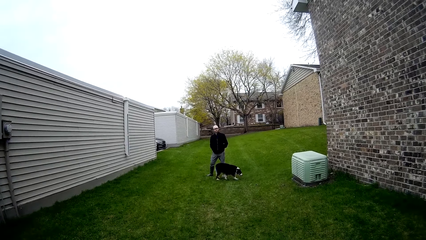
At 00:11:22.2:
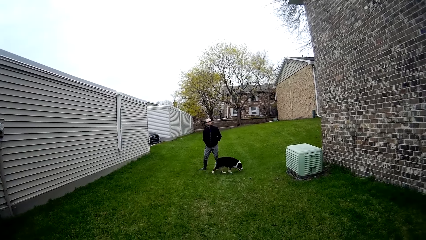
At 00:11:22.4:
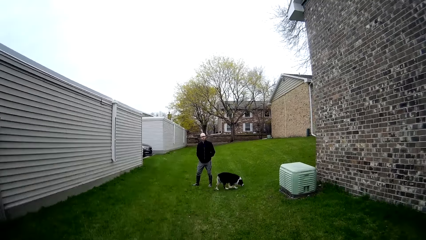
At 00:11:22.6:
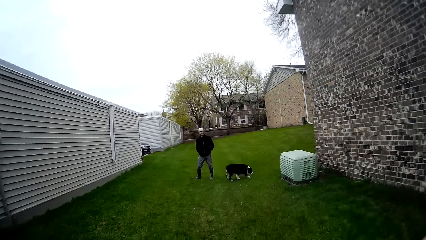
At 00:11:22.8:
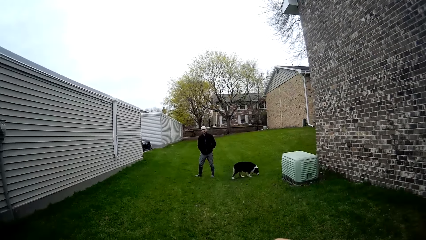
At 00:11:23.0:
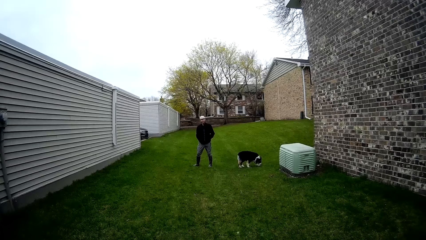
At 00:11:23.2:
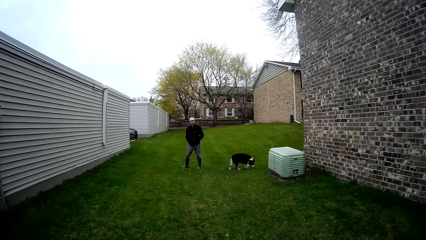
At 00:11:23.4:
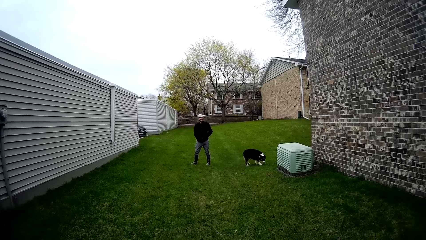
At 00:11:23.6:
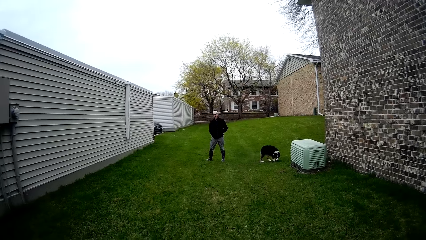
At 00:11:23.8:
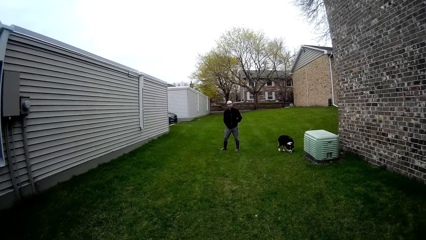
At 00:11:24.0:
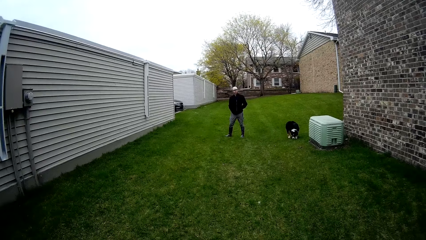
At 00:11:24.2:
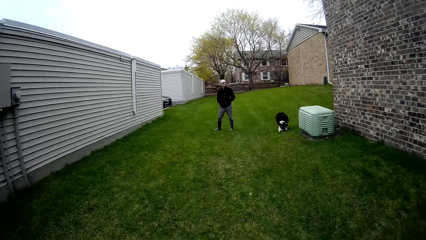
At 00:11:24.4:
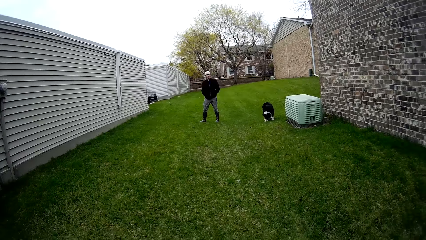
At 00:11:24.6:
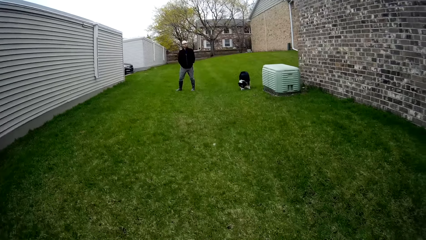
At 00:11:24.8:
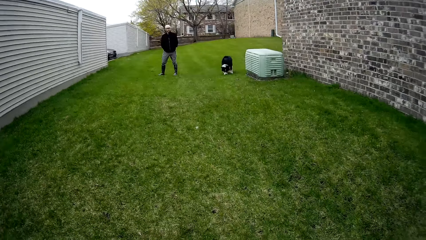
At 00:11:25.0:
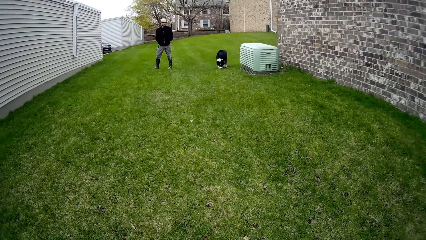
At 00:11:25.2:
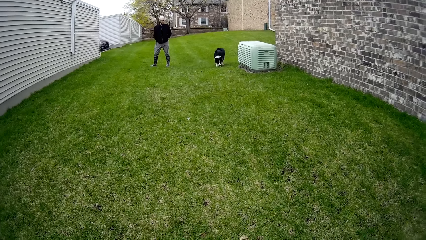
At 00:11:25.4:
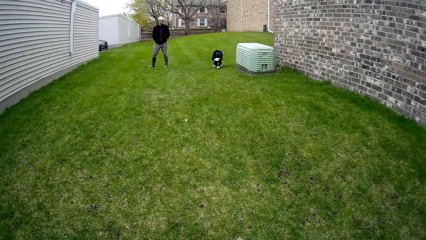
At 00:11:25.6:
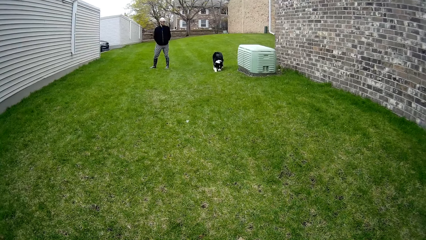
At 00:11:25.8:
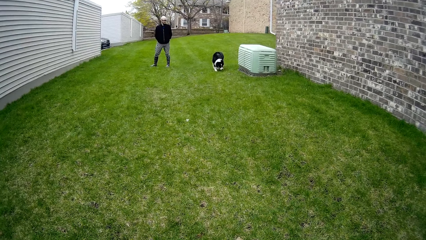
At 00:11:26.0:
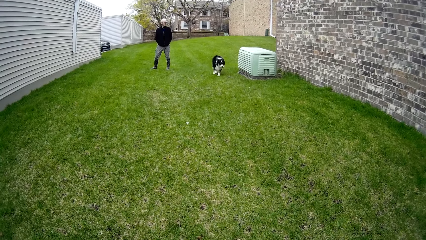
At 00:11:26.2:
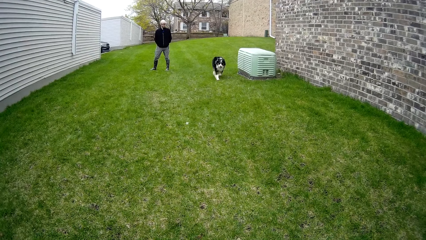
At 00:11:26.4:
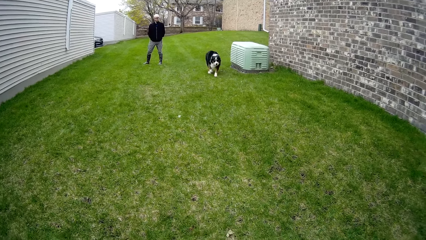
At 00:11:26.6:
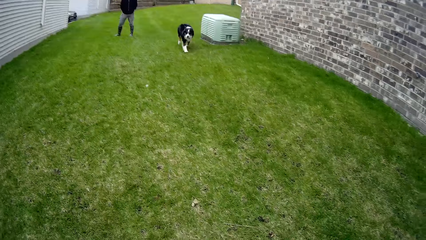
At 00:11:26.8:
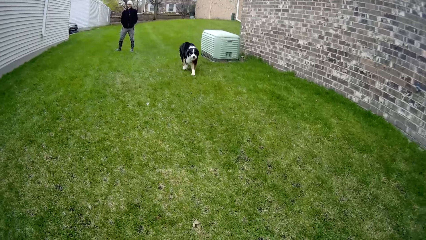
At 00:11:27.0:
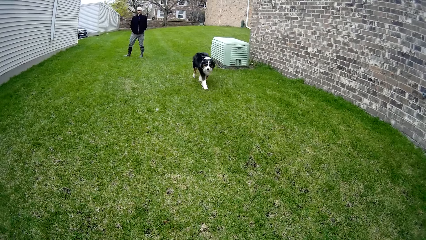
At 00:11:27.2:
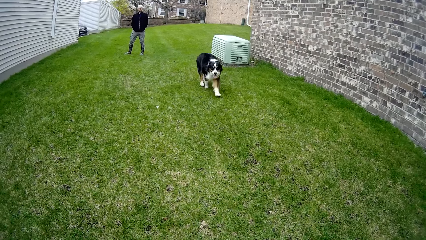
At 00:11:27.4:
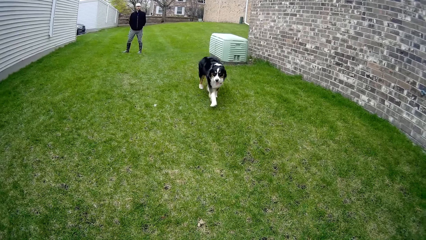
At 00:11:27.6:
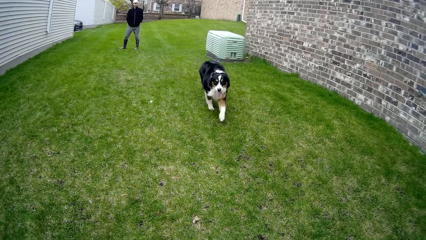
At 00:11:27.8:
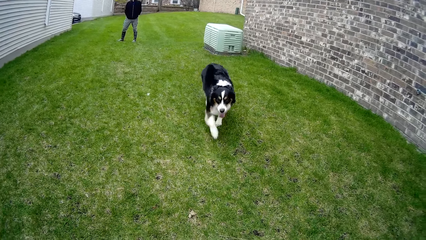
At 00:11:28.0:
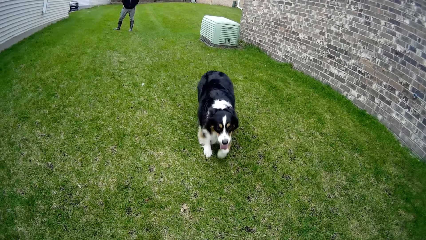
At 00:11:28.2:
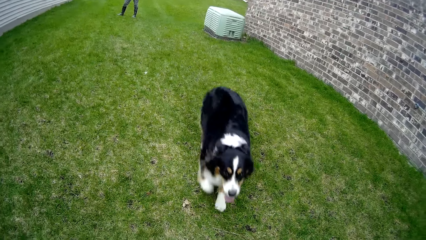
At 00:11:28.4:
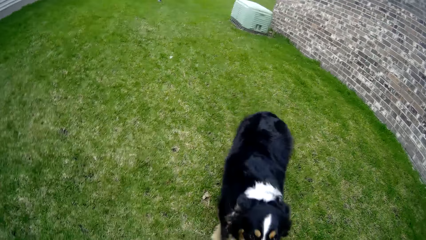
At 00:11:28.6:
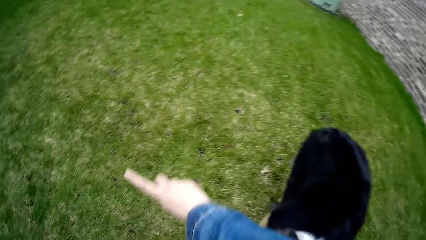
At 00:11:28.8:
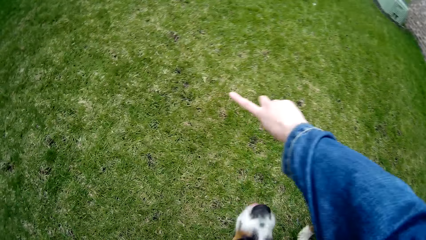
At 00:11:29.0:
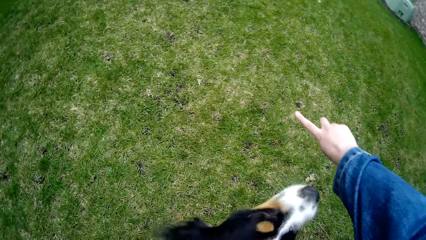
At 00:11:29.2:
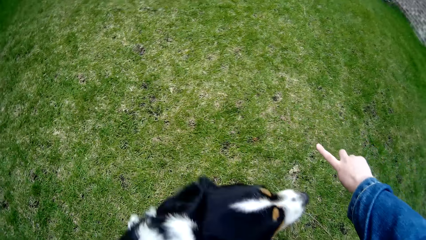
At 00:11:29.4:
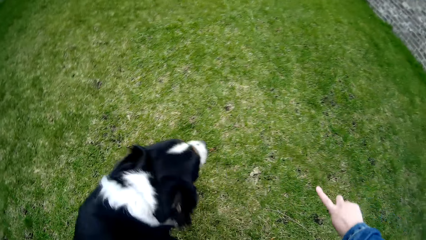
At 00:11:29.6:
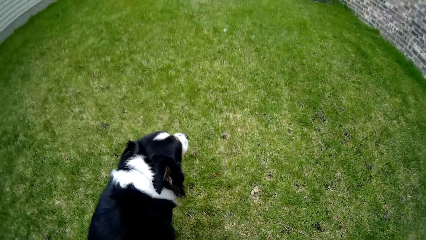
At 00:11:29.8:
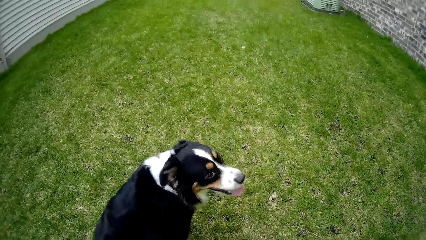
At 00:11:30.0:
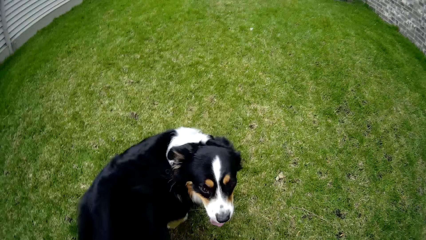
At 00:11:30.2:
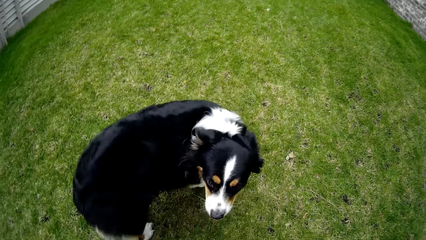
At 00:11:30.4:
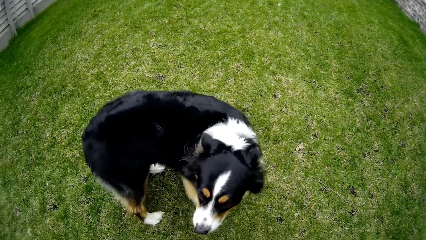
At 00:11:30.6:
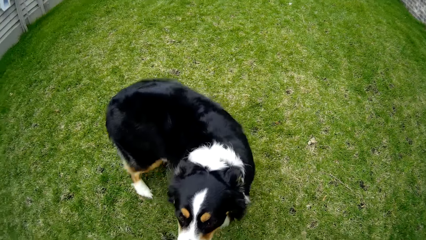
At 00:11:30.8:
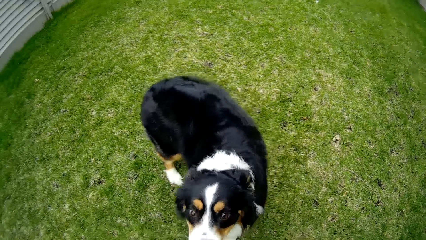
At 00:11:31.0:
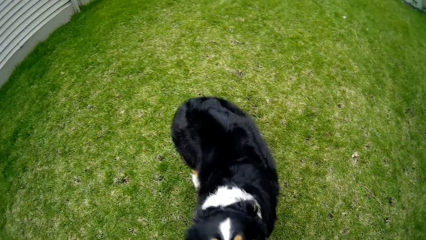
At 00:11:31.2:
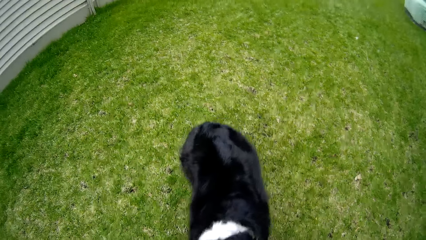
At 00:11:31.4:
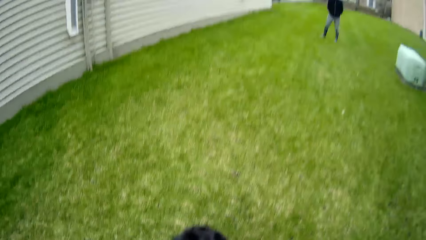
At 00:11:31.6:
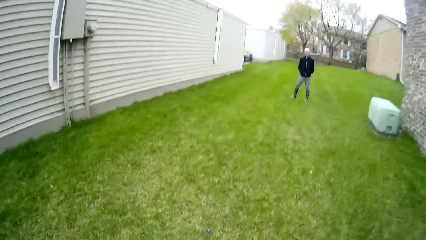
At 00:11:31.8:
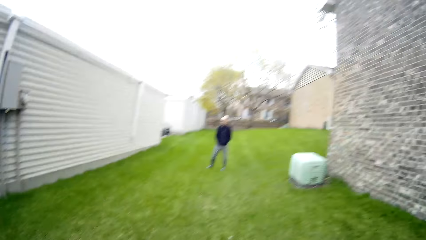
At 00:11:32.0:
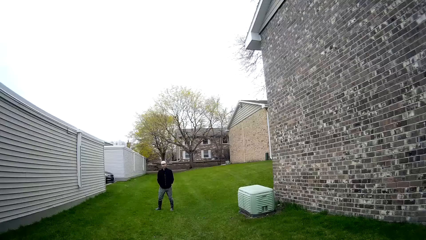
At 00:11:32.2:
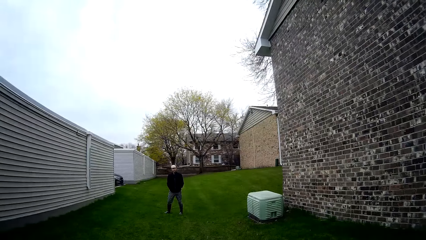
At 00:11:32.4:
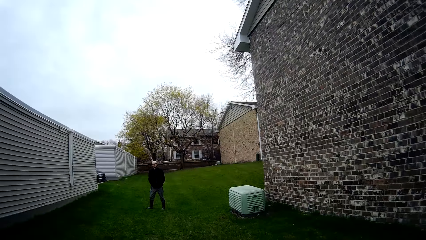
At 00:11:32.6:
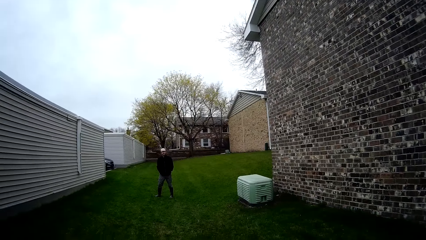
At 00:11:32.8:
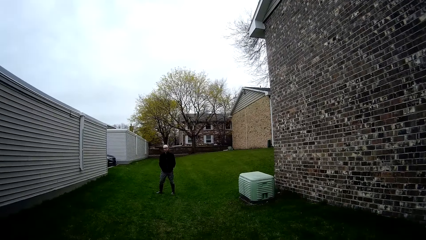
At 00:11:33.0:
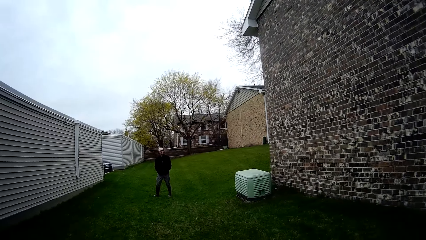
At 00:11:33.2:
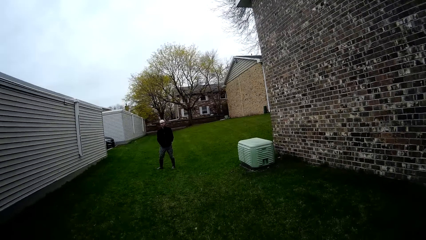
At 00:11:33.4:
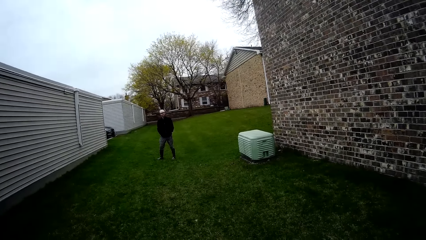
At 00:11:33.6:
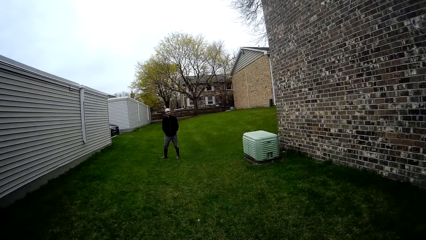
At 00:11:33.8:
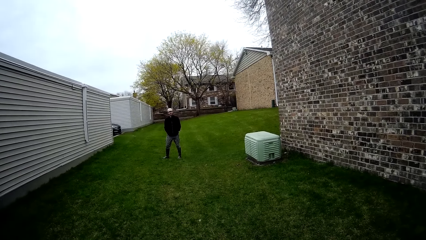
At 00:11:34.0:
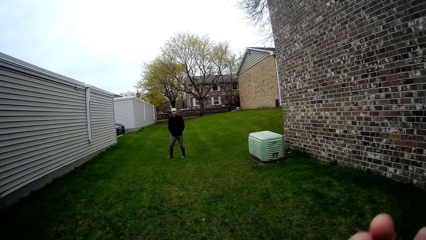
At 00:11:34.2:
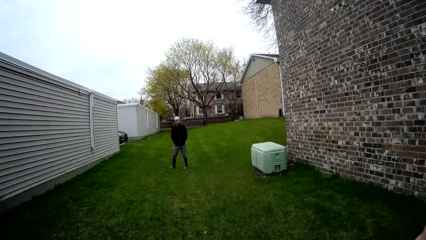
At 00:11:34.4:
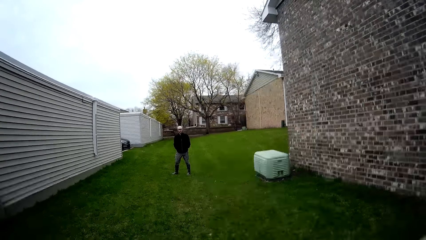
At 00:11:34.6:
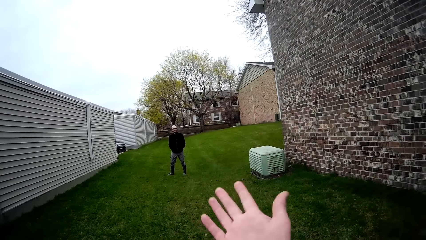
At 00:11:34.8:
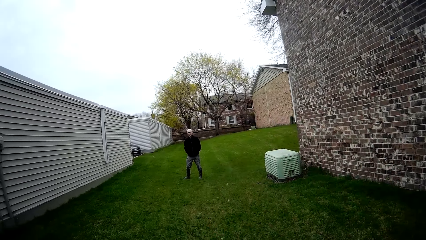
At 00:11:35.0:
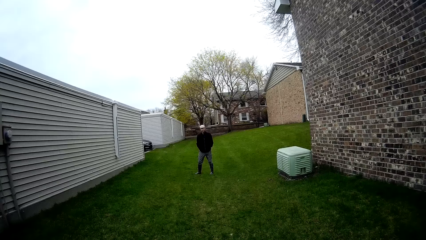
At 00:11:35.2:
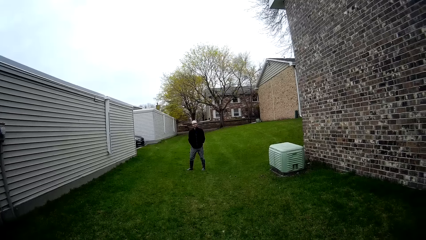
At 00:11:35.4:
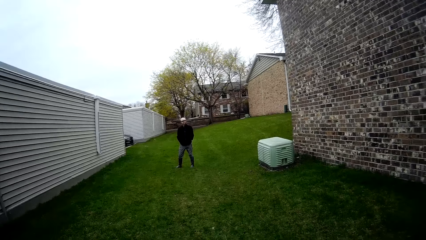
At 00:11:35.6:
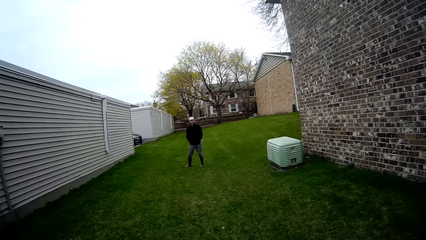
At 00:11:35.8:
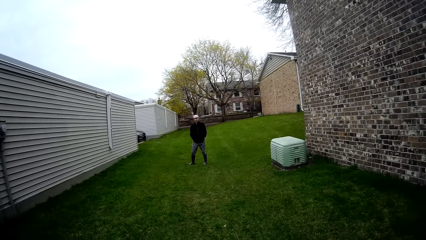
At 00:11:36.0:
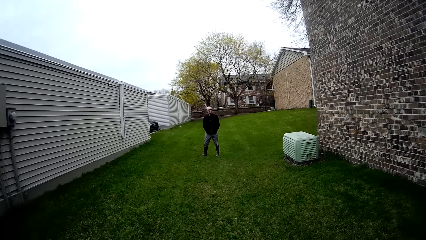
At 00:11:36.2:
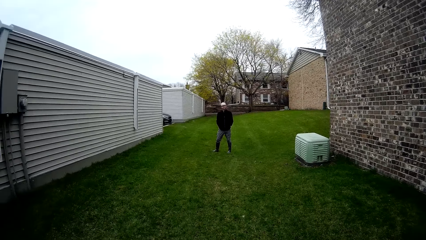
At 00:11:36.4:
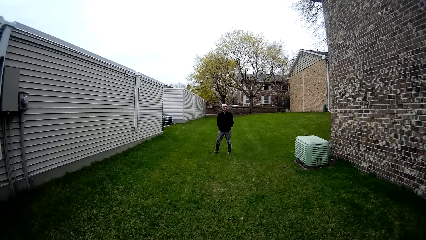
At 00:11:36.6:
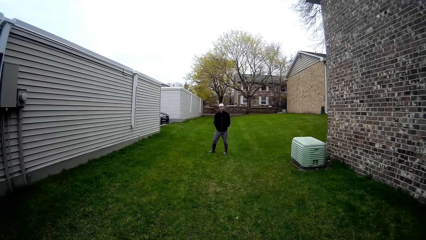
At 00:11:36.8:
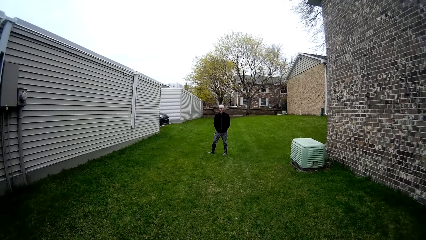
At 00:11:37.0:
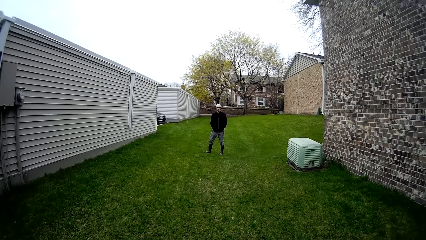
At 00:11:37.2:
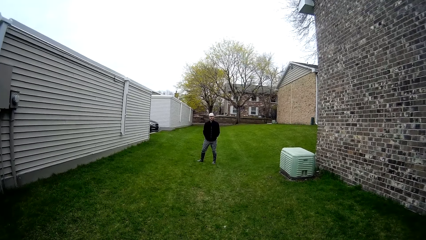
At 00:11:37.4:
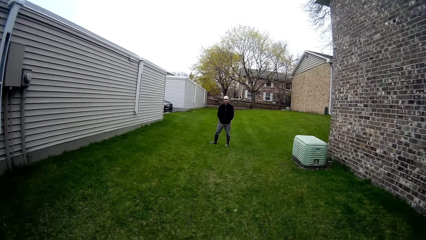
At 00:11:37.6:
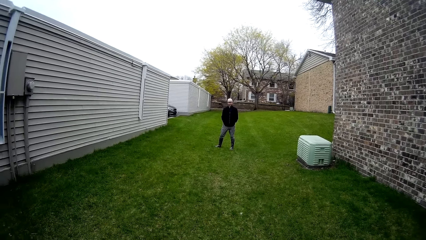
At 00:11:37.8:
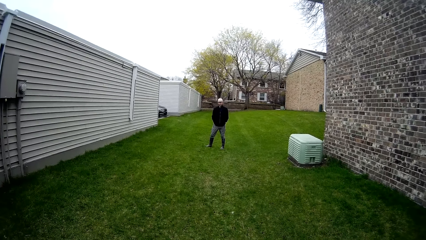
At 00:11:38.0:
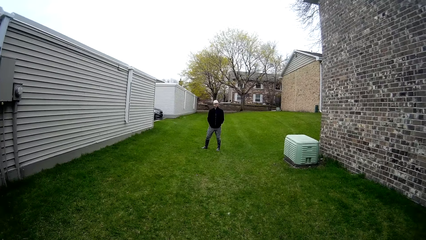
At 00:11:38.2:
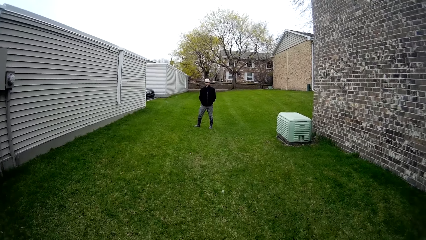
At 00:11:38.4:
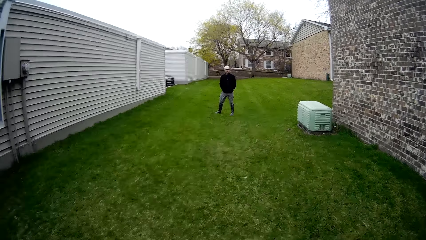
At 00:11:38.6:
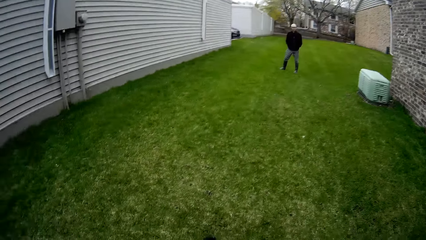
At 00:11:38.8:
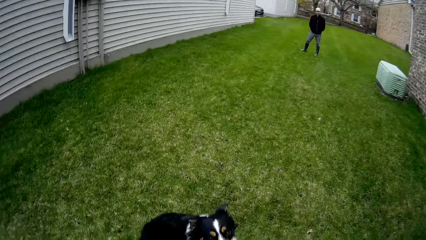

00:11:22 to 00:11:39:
The camera wearer gesticulates with her right hand. She interacts with a dog. The dog runs towards the camera wearer. The camera wearer interacts with the dog through her right hand. She converses with a man. She gesticulates with her right hand.
